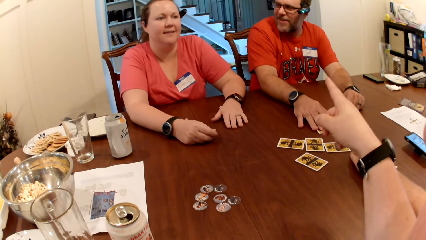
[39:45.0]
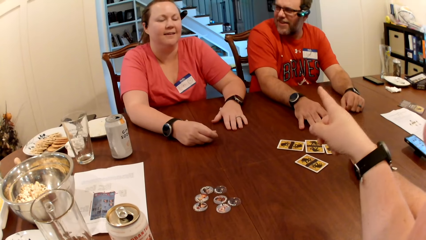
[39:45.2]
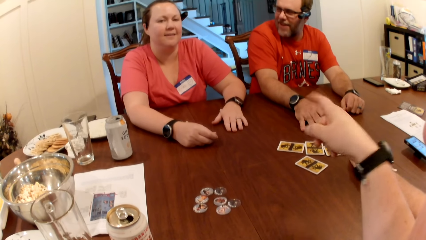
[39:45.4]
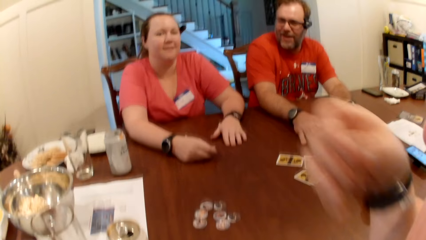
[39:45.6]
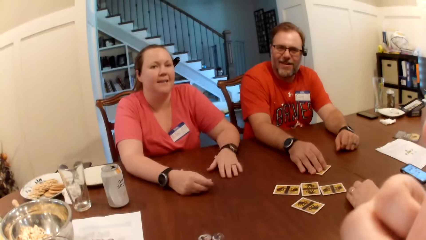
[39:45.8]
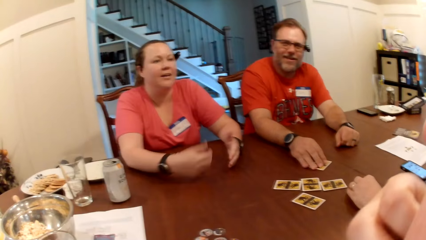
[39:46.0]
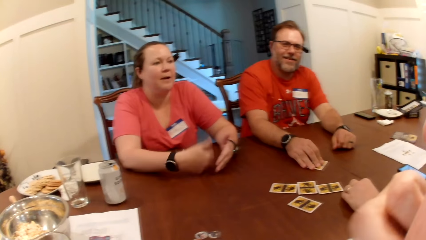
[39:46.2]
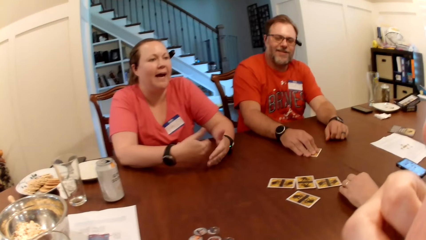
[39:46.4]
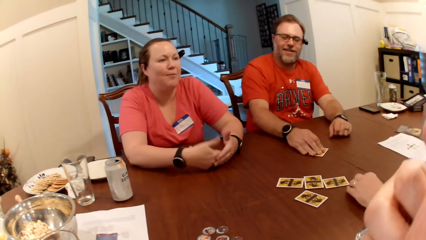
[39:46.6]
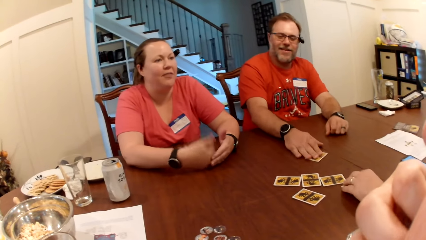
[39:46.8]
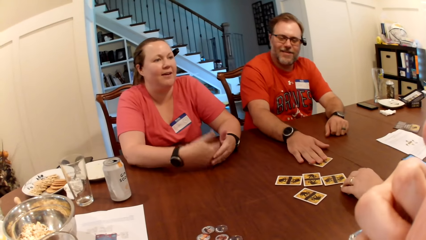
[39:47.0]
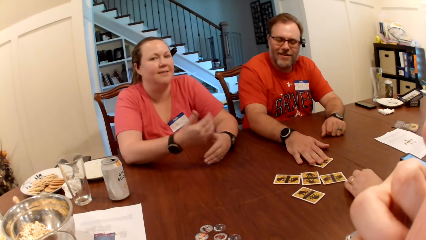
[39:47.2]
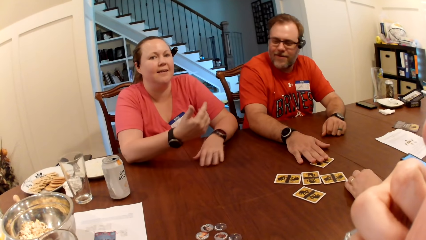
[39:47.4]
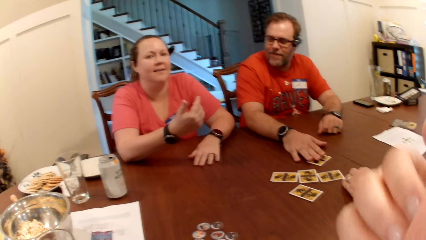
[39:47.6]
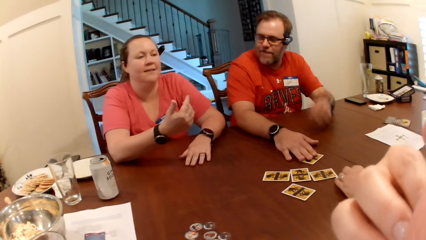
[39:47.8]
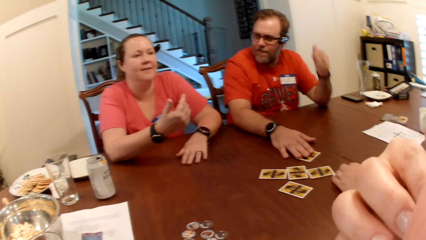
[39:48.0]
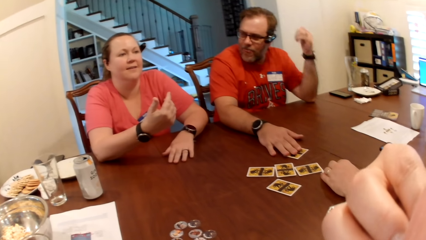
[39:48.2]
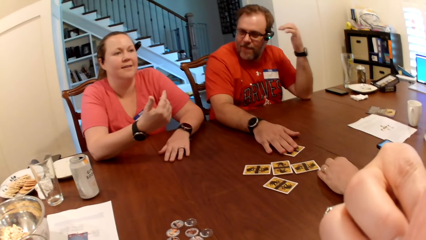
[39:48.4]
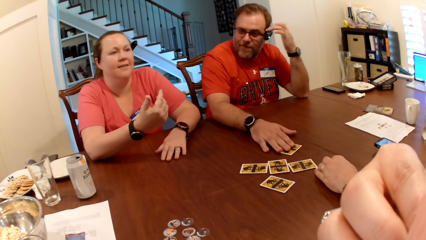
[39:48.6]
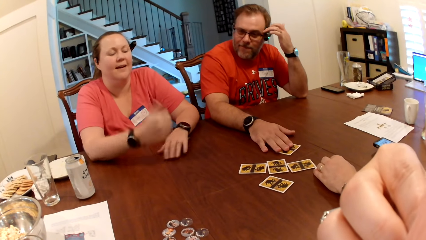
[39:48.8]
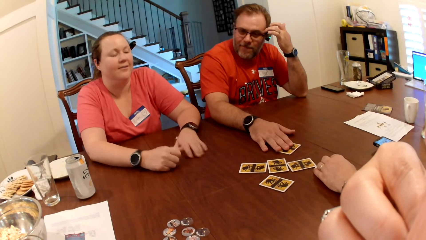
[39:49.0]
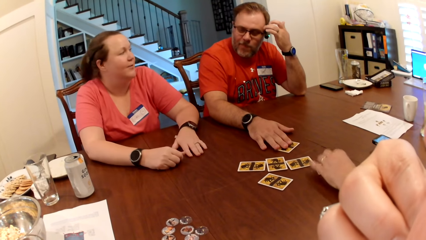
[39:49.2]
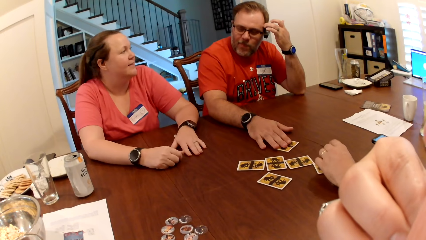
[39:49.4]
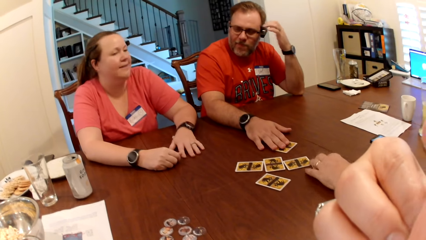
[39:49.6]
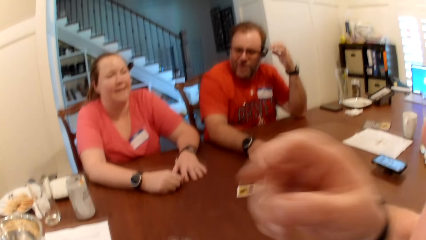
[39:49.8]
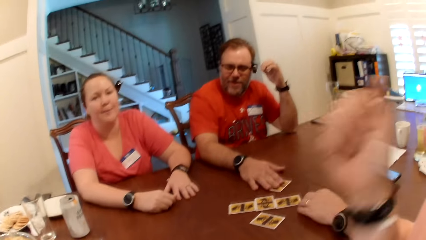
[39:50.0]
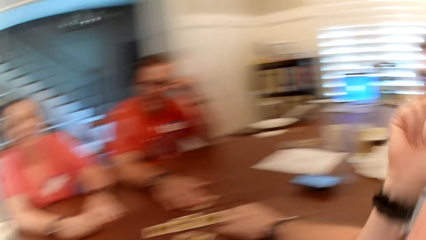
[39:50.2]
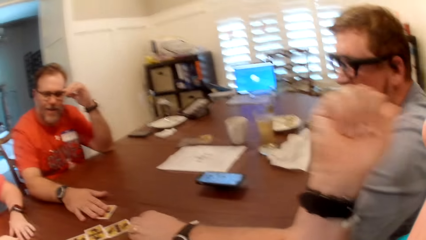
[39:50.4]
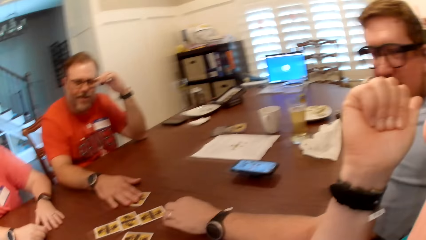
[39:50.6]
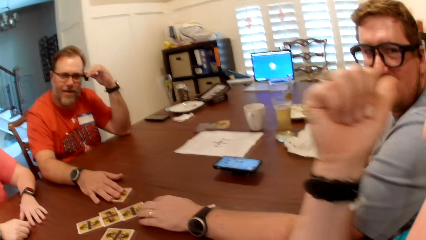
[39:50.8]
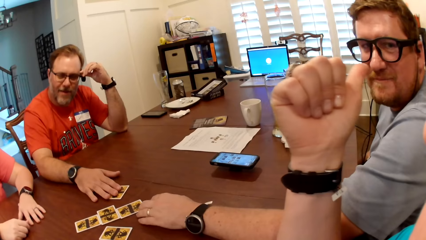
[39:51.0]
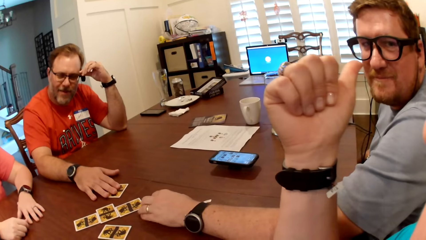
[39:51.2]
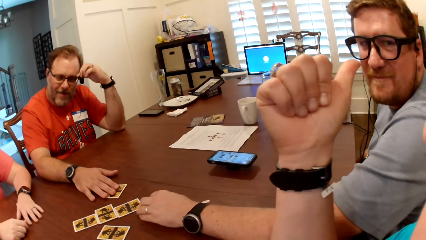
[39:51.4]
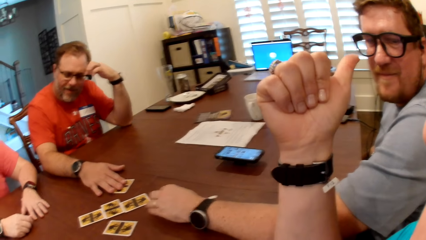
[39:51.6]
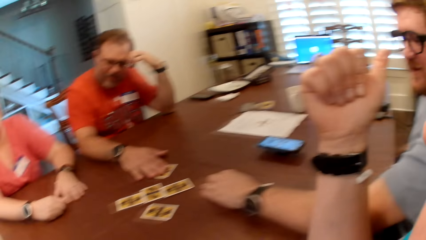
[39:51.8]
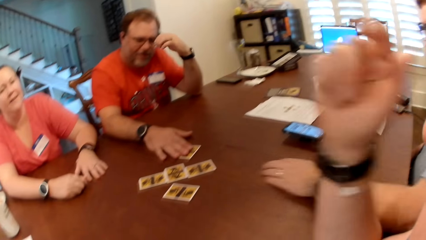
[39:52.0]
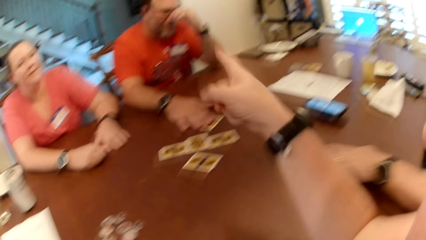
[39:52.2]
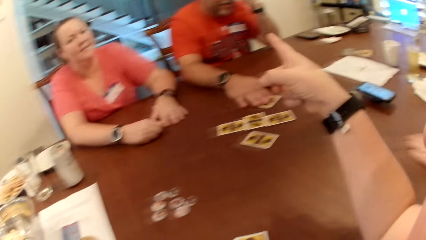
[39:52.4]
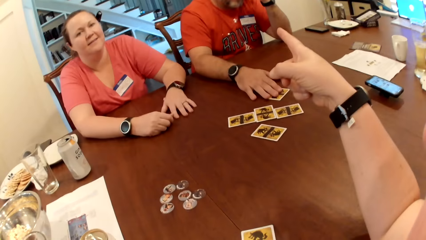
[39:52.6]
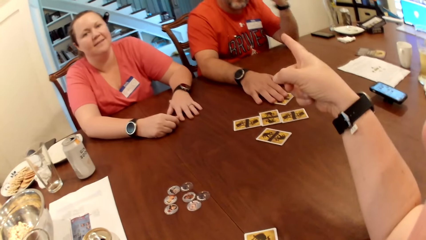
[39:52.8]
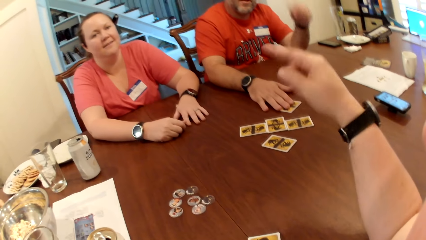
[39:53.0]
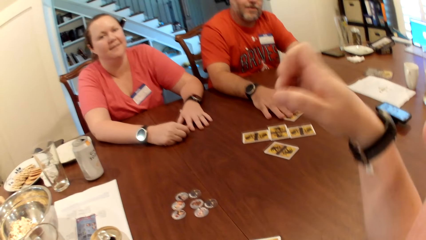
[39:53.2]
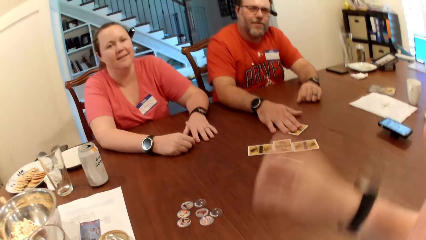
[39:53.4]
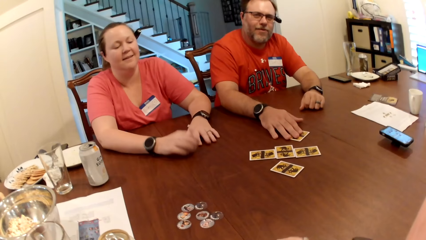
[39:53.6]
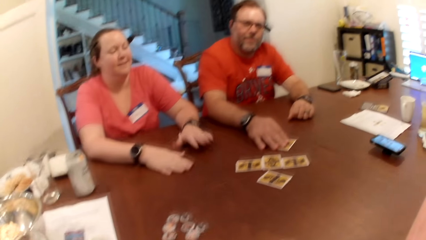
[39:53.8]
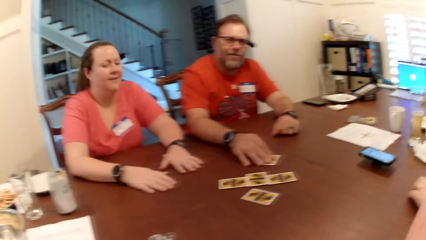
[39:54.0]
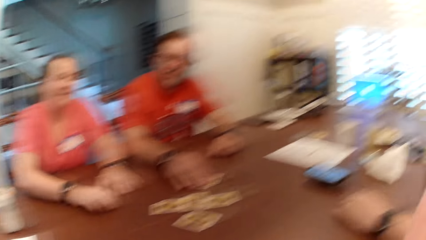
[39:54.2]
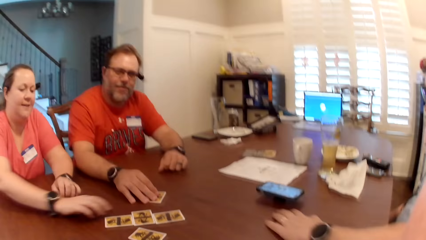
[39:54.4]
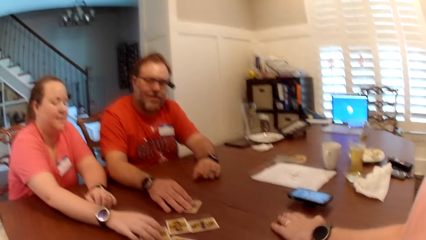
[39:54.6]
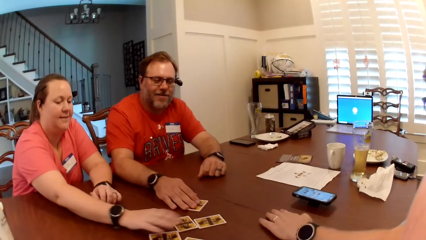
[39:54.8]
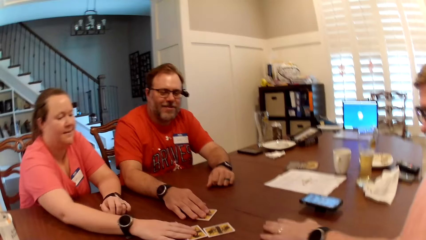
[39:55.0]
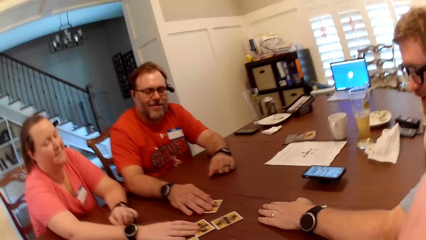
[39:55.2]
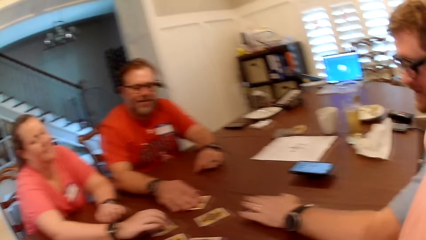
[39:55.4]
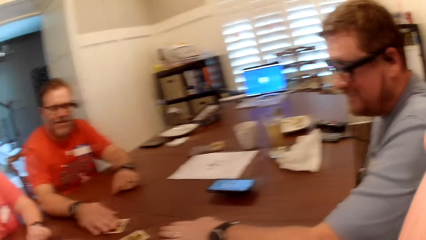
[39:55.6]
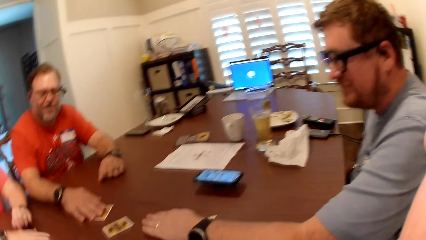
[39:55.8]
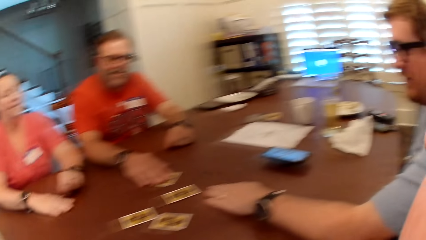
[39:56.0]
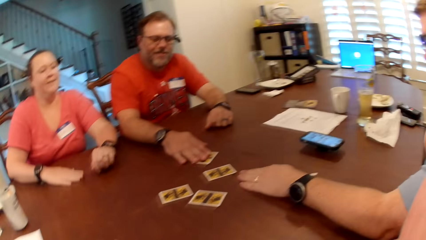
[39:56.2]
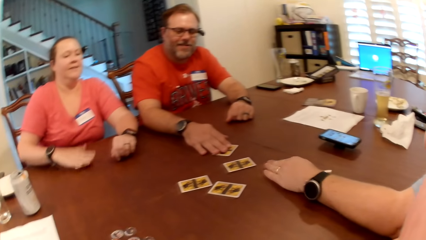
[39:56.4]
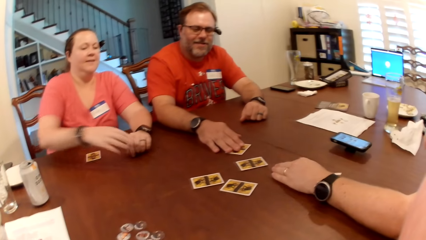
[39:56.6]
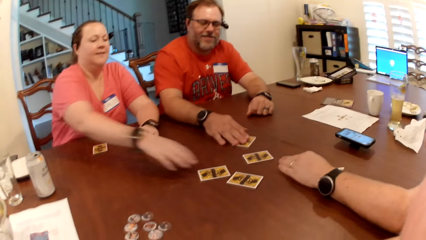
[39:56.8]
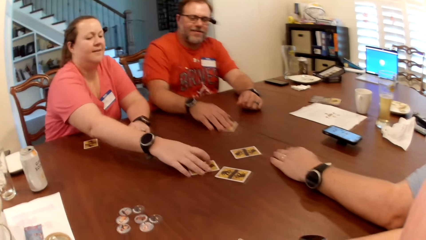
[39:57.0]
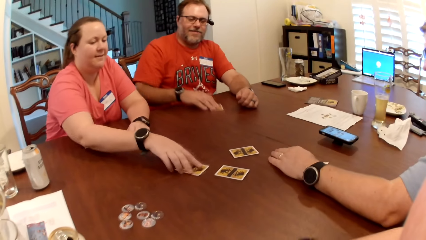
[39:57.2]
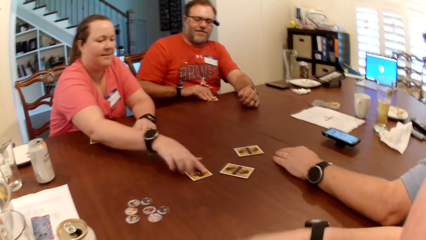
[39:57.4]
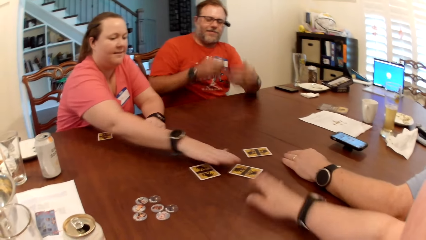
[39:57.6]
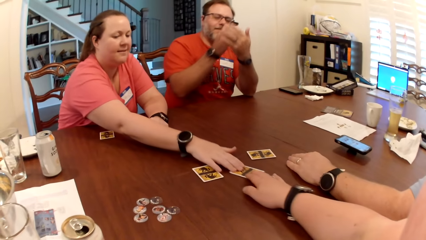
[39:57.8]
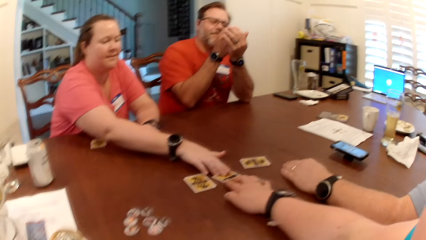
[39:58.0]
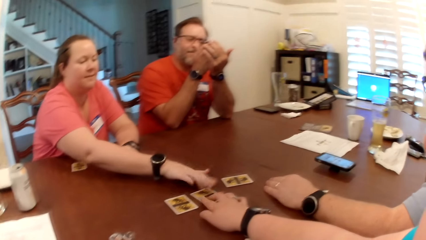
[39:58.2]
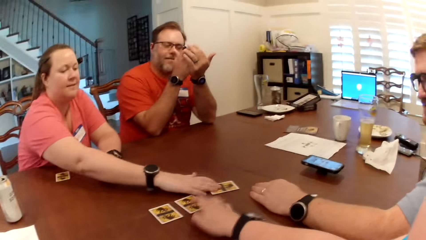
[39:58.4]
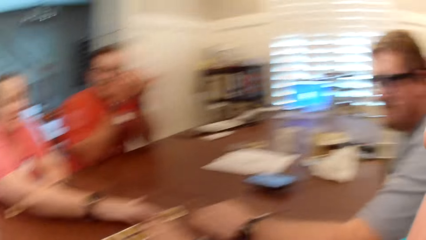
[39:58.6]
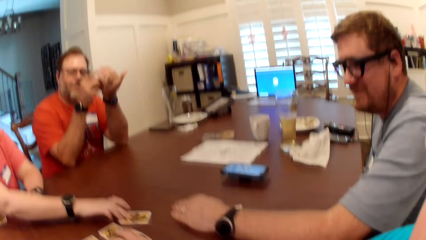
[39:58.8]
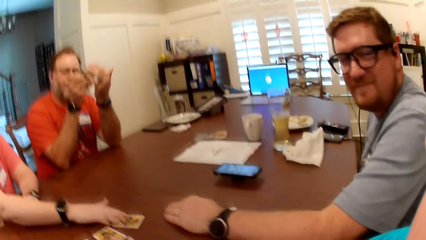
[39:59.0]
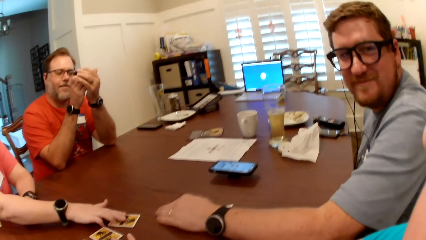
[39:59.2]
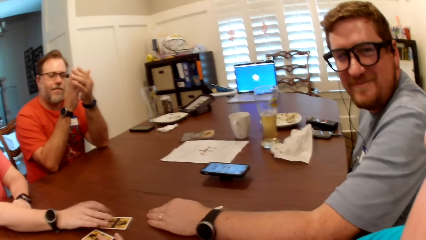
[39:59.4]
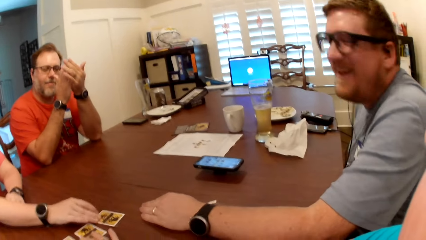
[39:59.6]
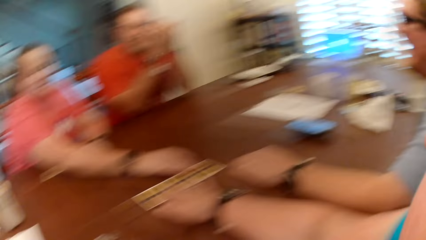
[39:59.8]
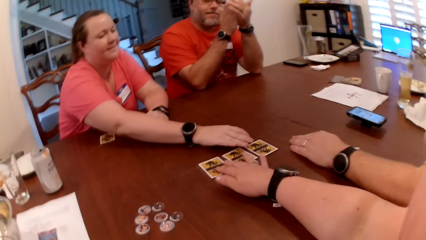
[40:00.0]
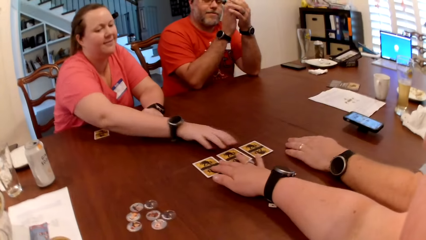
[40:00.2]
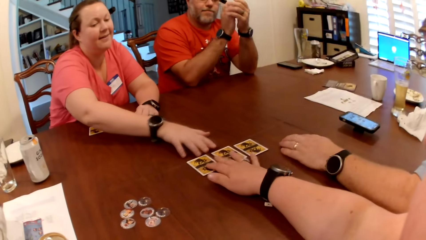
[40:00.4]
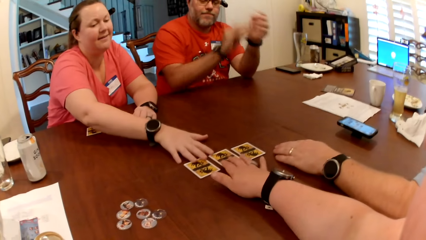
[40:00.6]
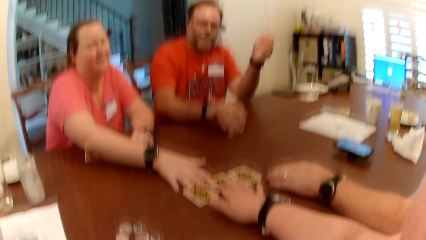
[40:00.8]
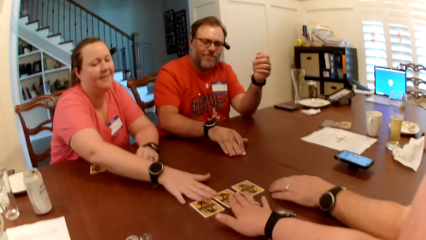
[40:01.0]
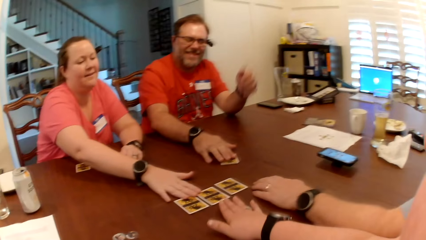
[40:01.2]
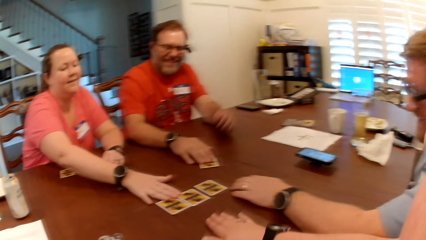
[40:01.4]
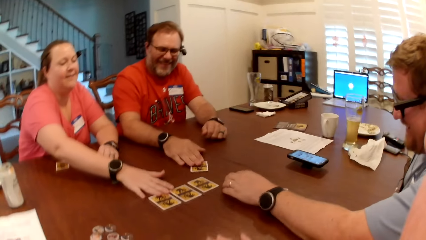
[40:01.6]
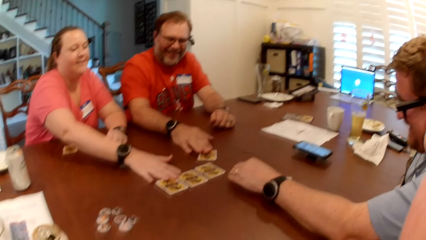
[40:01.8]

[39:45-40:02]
A man moves the card on the table with his right hand. The camera wearer touches her face. A woman removes her right hand from the table. The woman beats her left hand with her right hand. The woman speaks to the camera wearer. The woman places her right hand on the table. The camera wearer points her right hand at another man. She moves her hand. The other man picks up a card from the table with his left hand. The camera wearer points her right hand at the first man. She places her right hand on the table. The woman touches some cards on the table with her right hand. The woman picks up a card on the table with her right hand. The woman removes her hand from the card on the table. The woman adjusts some cards on the table. The first man picks up the card on the table with his right hand. The camera wearer touches some cards on the table with her right hand. The first man holds the card with both hands. The first man removes his left hand from the card. The first man places the card on the table with his right hand.
